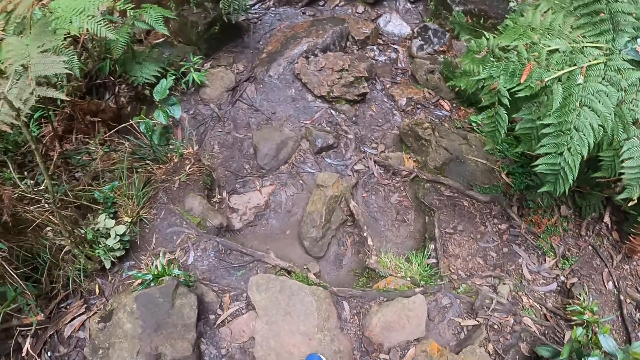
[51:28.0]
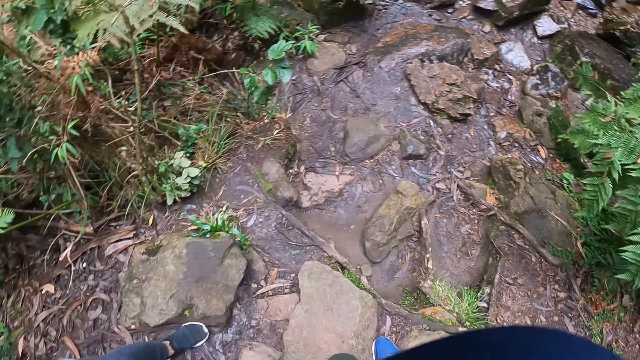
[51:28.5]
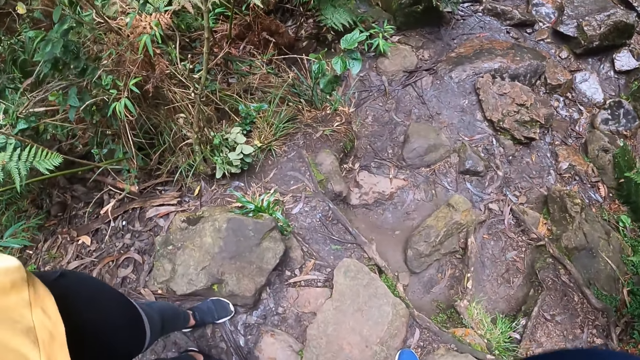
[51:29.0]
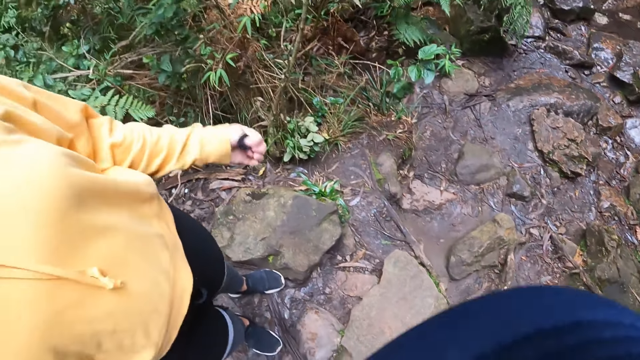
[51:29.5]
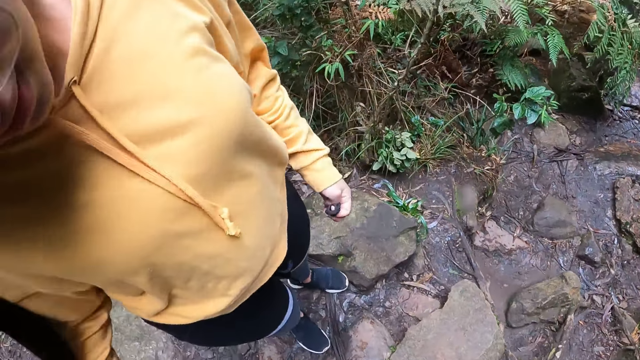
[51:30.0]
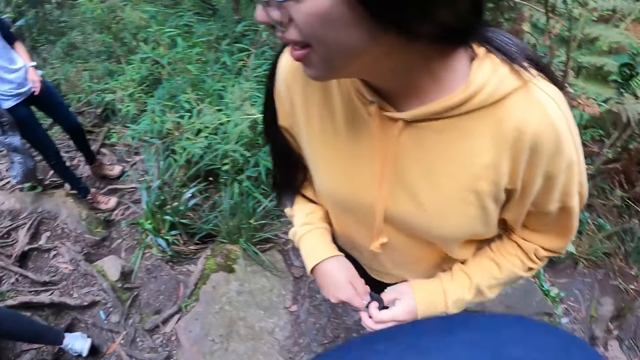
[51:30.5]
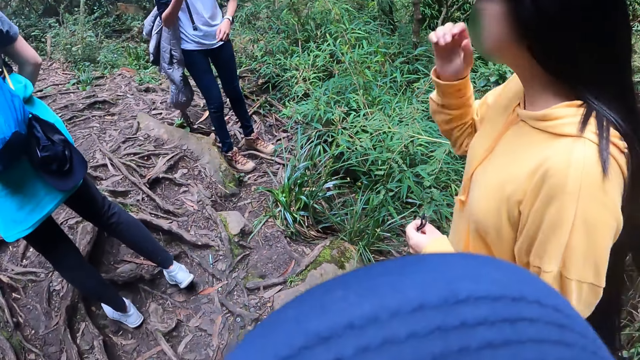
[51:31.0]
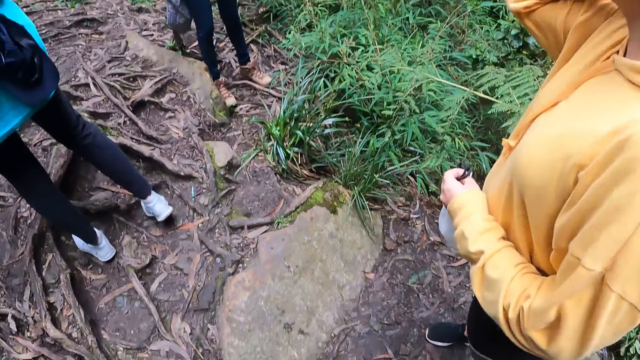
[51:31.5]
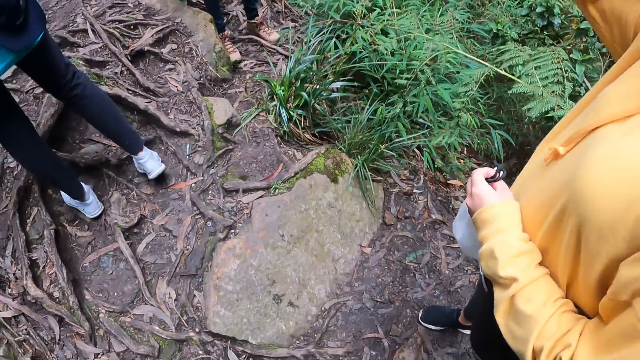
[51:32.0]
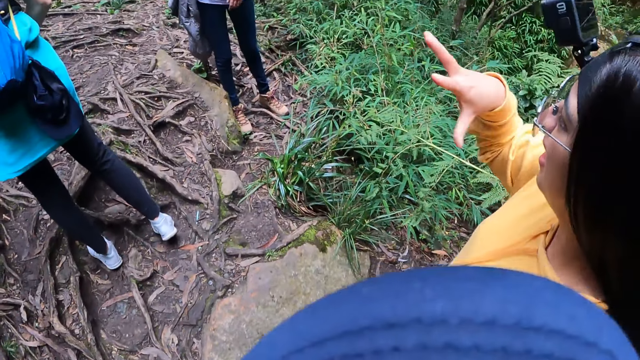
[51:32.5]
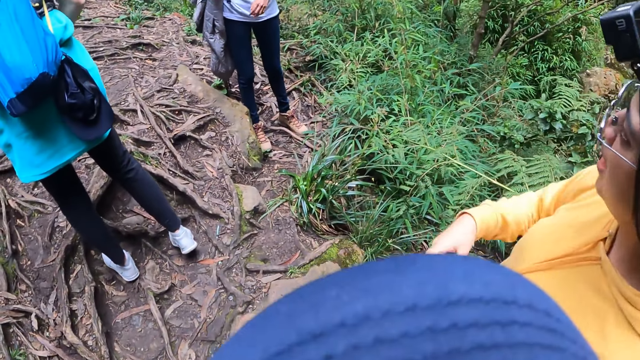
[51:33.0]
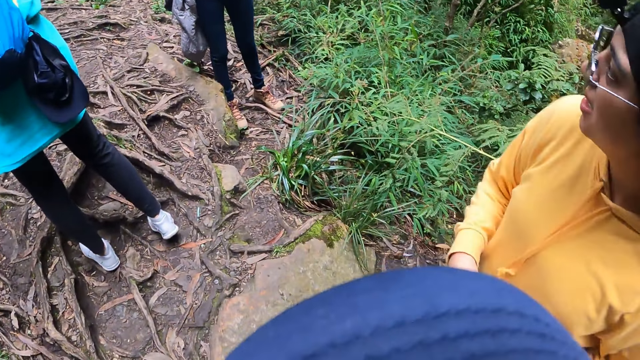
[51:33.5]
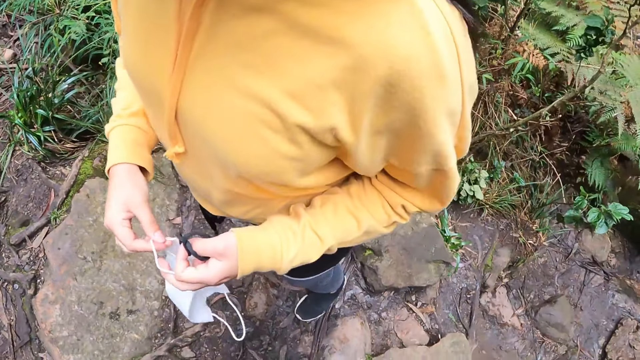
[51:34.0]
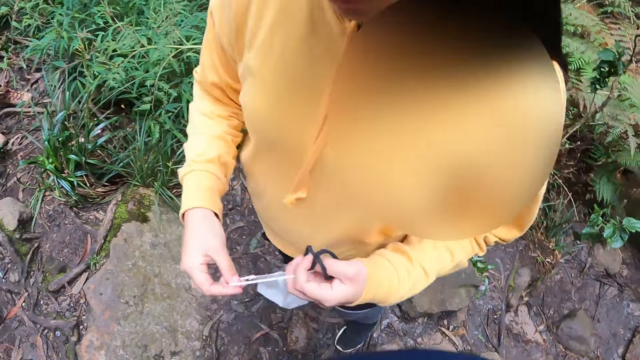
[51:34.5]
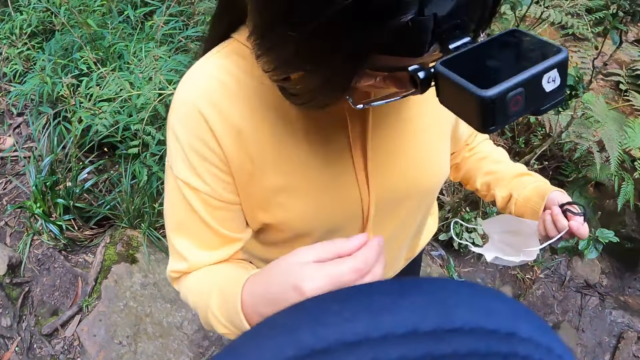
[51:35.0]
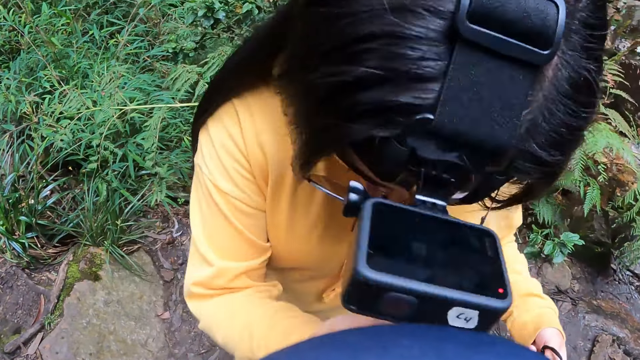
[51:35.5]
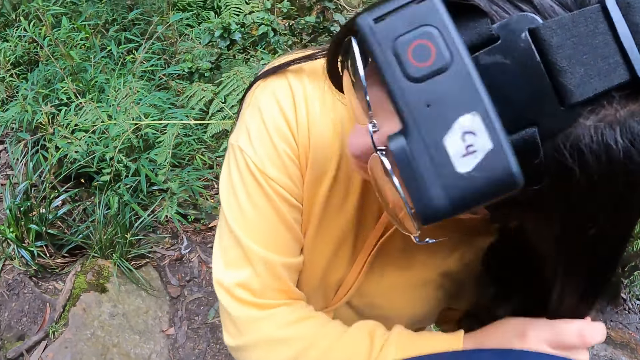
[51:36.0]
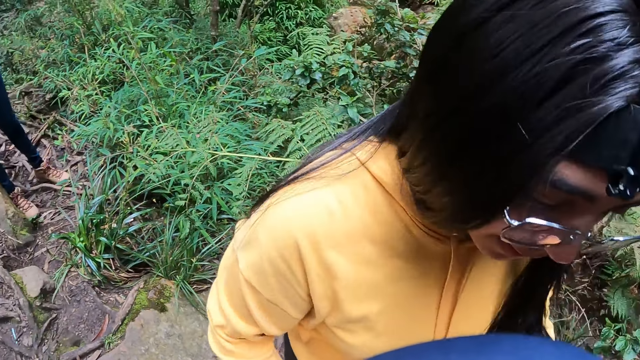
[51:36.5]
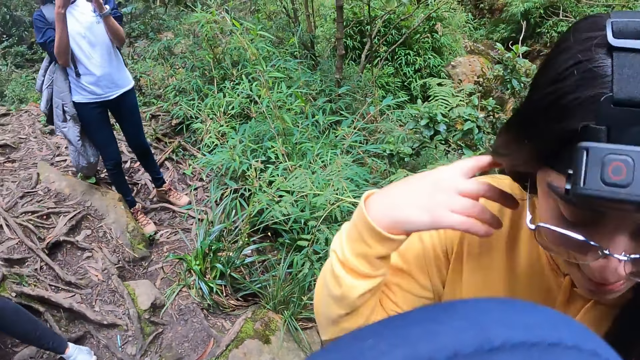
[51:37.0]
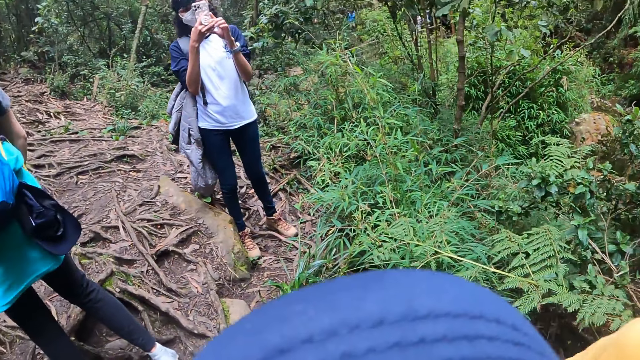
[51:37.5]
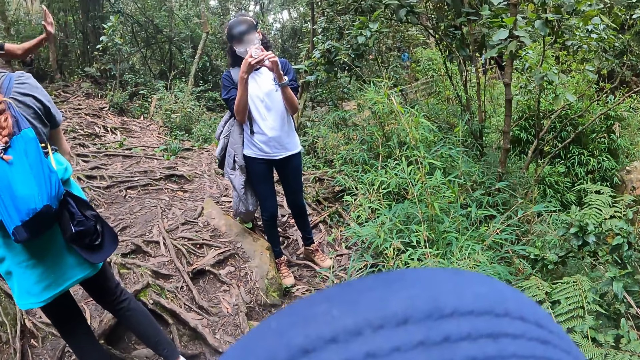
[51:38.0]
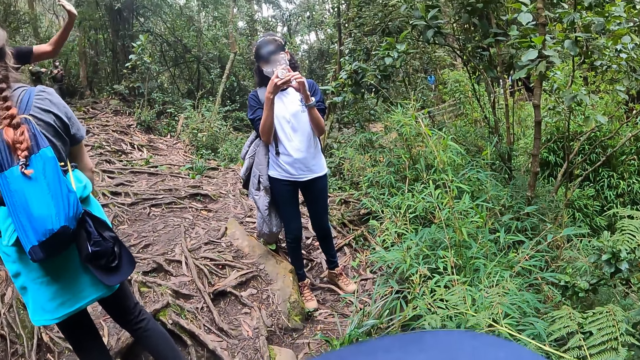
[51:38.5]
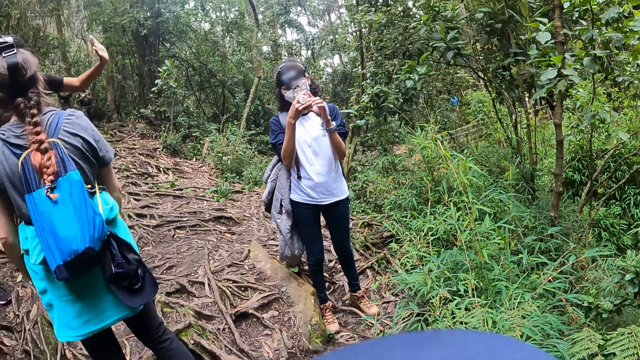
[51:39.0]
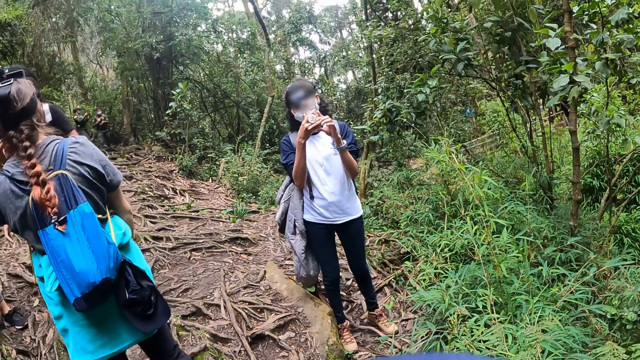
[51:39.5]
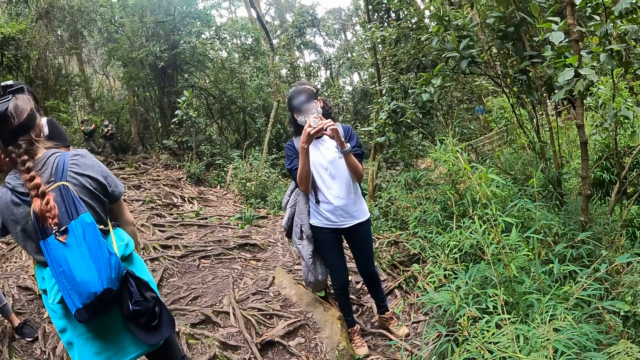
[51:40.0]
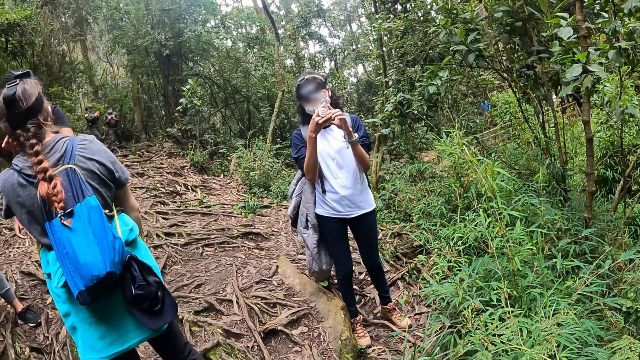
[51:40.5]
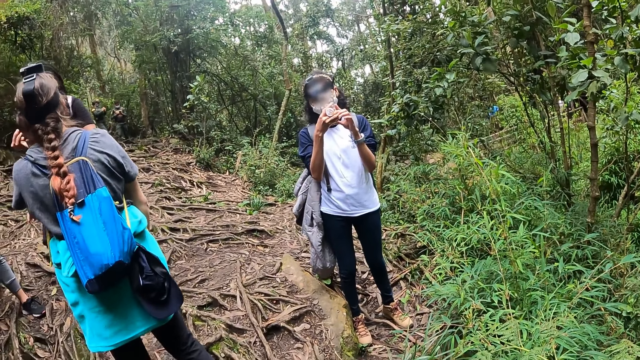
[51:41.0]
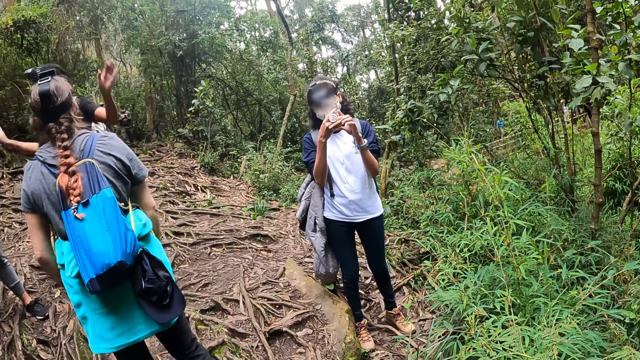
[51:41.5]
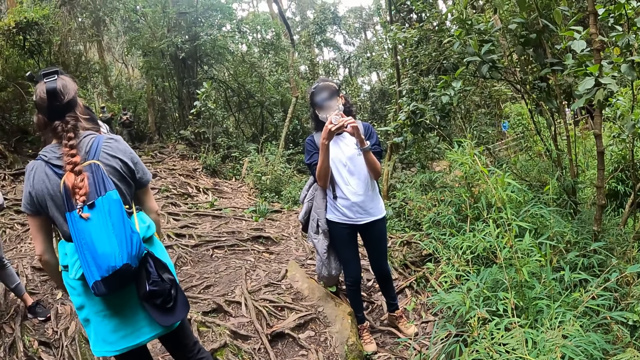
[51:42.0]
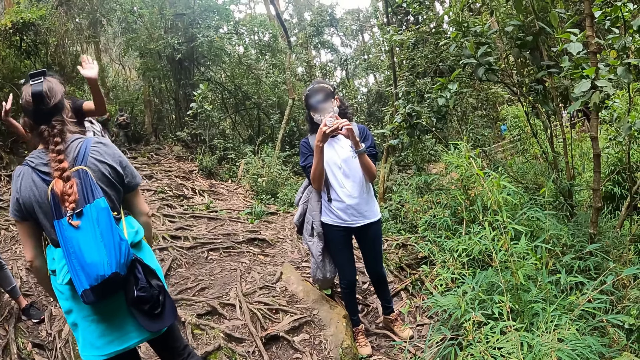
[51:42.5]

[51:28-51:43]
A woman passes a hair tie from her right hand to her left hand. The camera wearer looks around. Another woman operates a phone with both hands. The camera wearer takes photos of a person and another person.

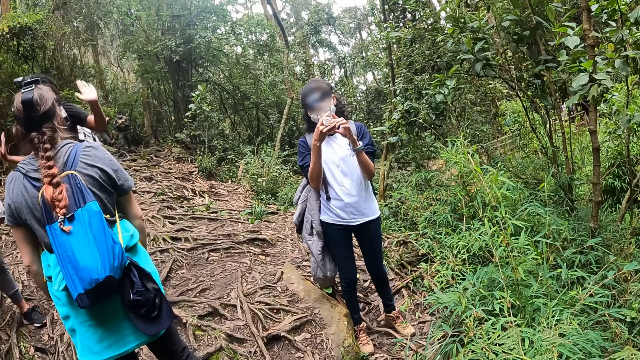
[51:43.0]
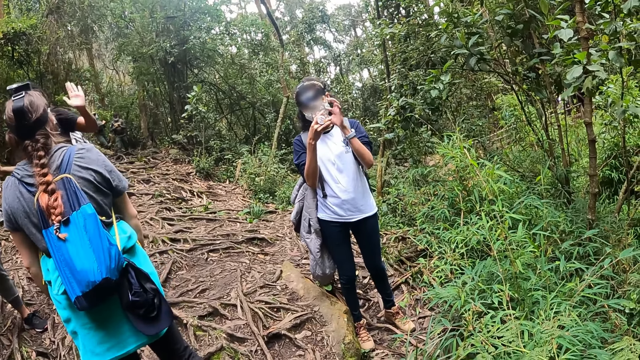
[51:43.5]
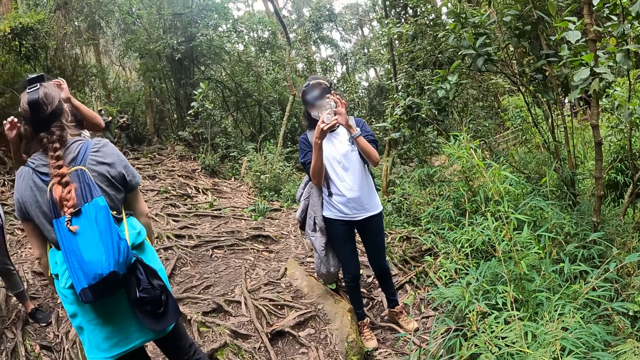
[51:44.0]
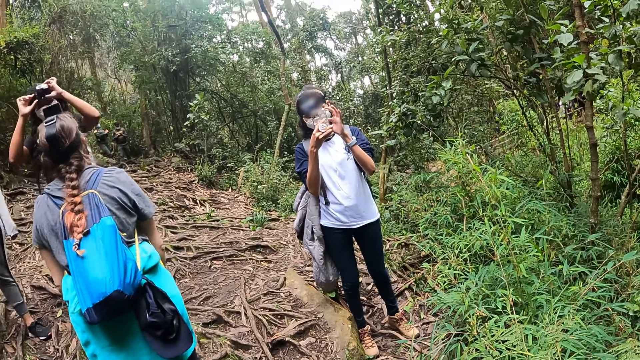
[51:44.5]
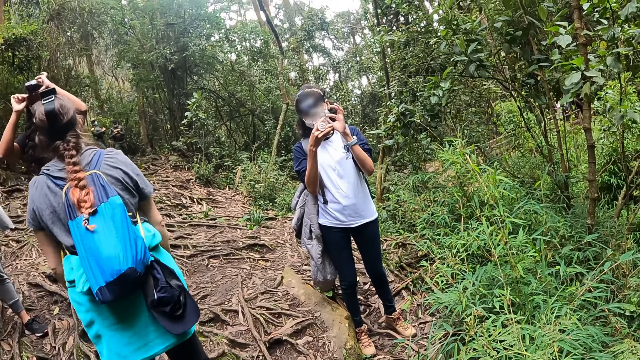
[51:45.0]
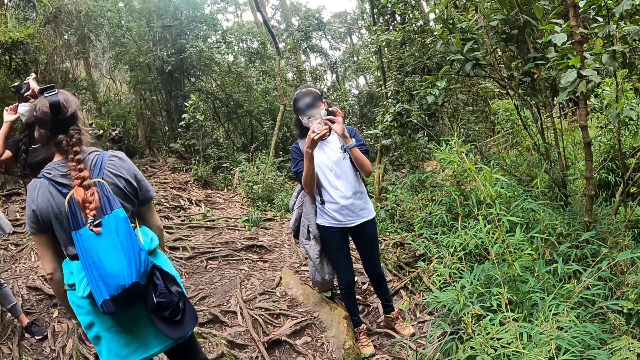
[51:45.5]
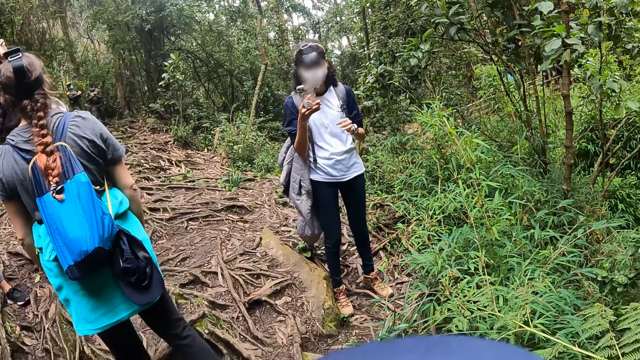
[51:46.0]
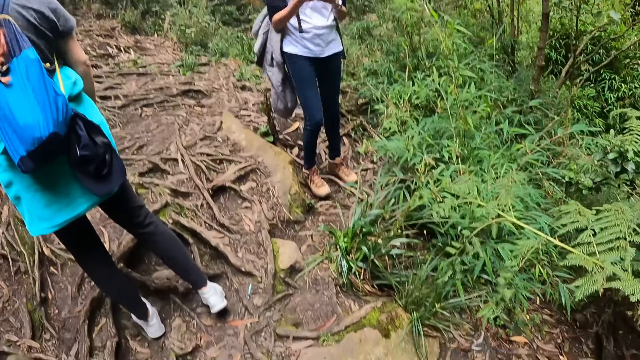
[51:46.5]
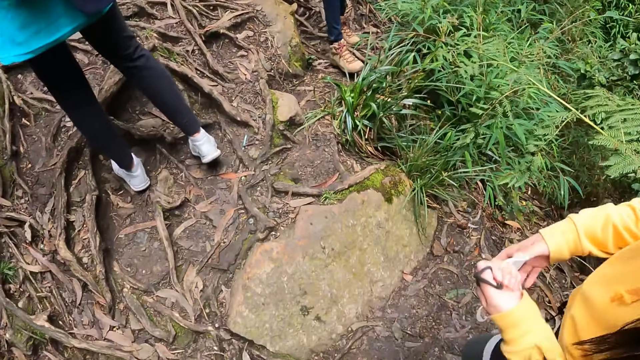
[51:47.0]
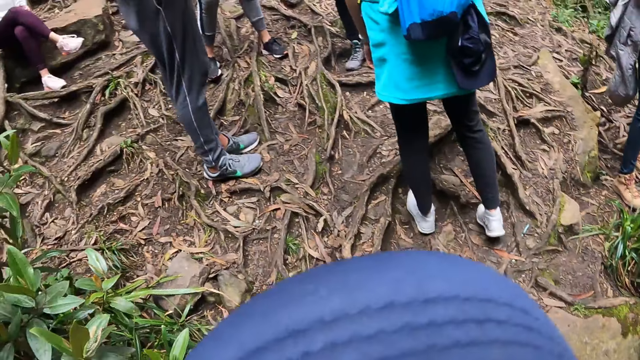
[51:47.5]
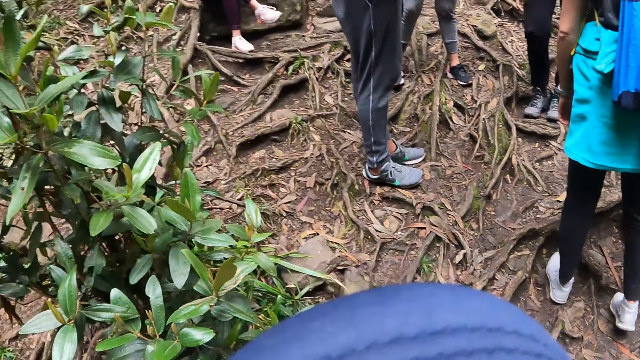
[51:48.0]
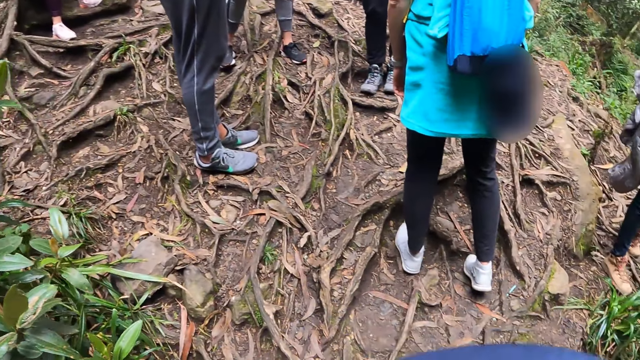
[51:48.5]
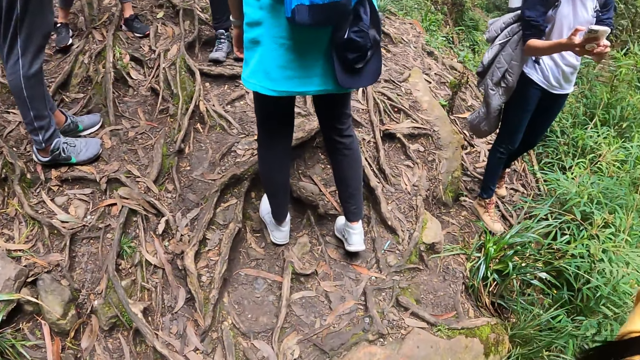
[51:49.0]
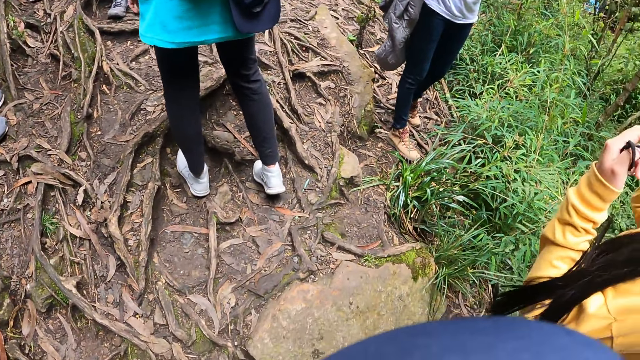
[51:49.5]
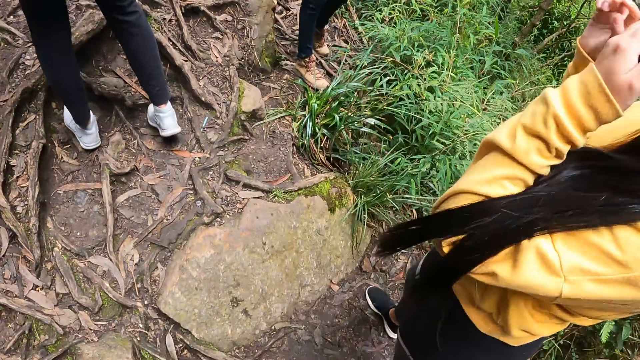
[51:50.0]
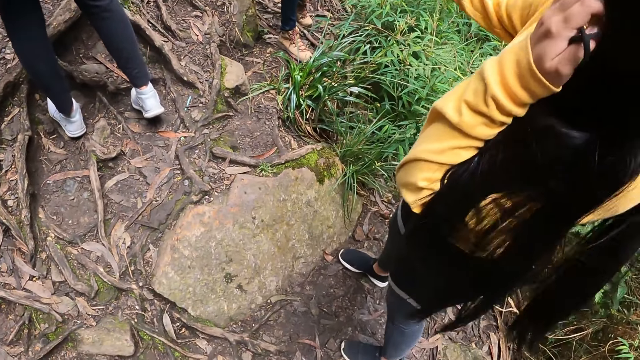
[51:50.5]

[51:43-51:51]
A woman adjusts a camera on her head with both hands. The camera wearer looks around. Another woman puts on a face mask with both hands.
